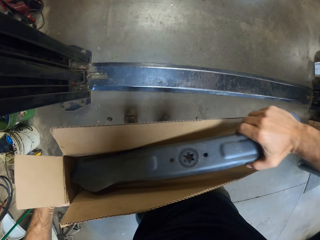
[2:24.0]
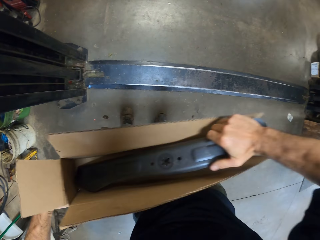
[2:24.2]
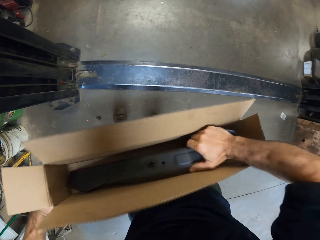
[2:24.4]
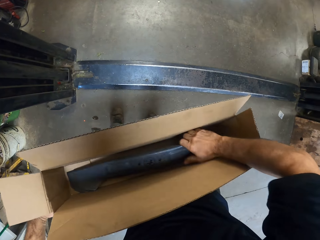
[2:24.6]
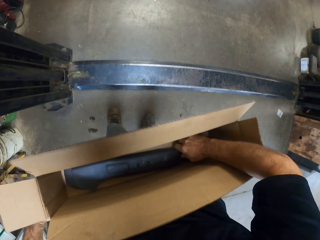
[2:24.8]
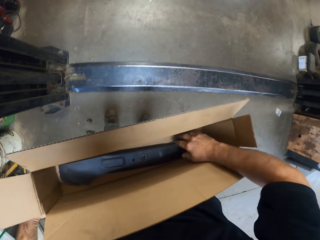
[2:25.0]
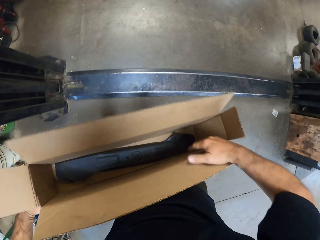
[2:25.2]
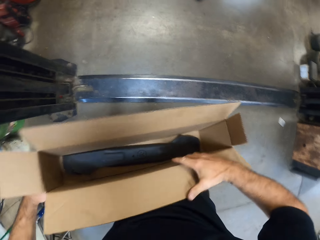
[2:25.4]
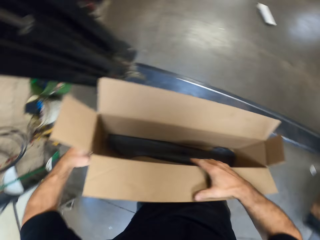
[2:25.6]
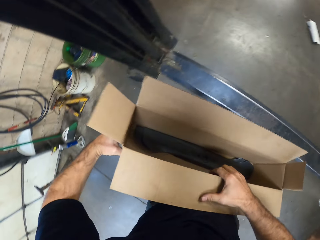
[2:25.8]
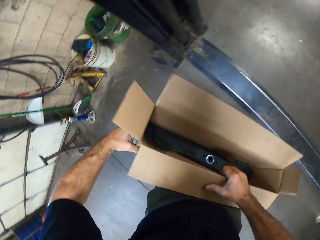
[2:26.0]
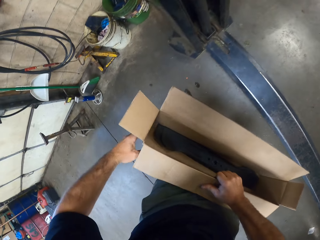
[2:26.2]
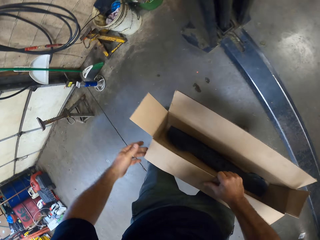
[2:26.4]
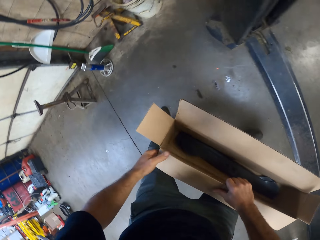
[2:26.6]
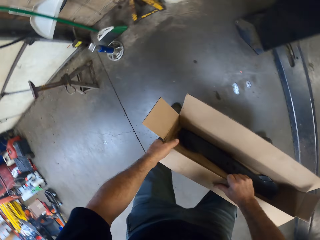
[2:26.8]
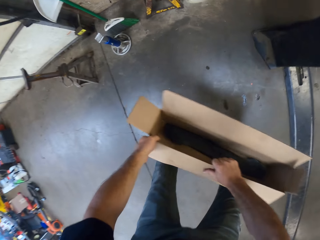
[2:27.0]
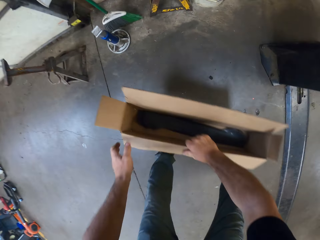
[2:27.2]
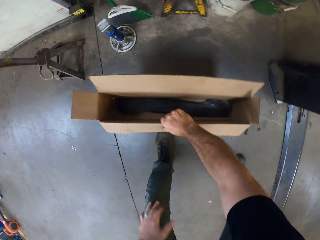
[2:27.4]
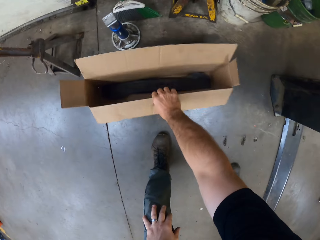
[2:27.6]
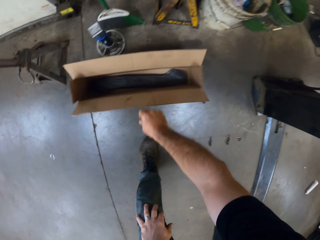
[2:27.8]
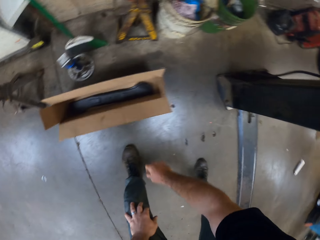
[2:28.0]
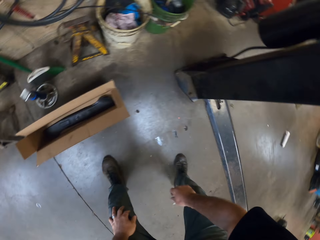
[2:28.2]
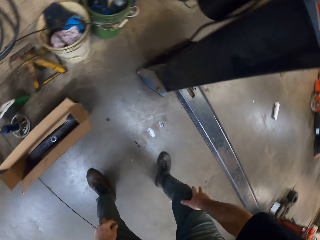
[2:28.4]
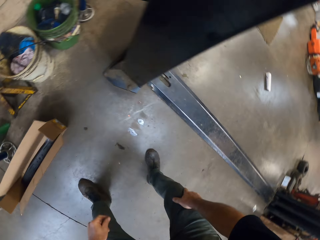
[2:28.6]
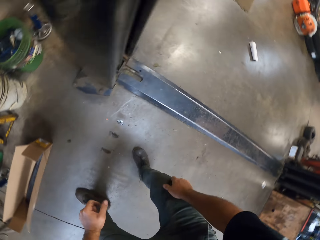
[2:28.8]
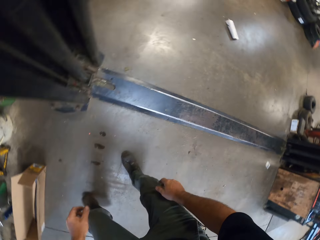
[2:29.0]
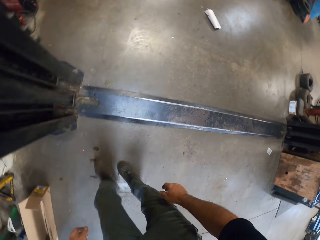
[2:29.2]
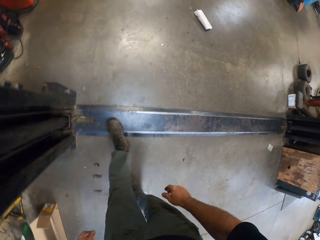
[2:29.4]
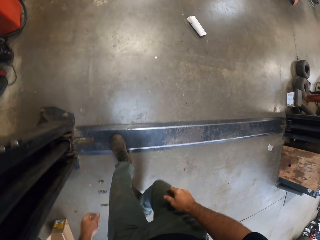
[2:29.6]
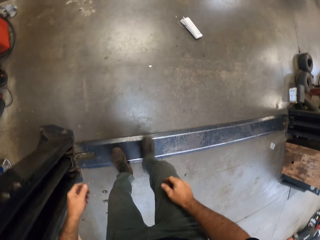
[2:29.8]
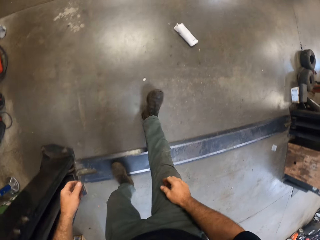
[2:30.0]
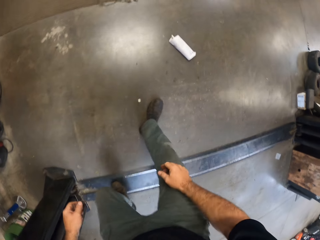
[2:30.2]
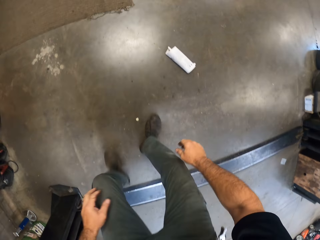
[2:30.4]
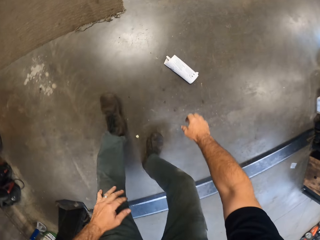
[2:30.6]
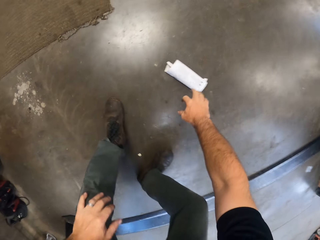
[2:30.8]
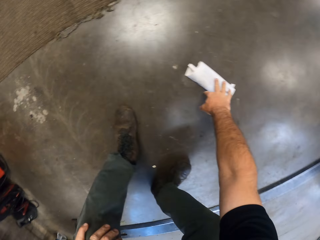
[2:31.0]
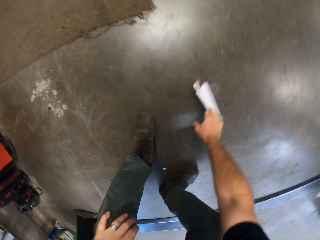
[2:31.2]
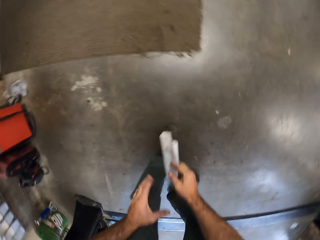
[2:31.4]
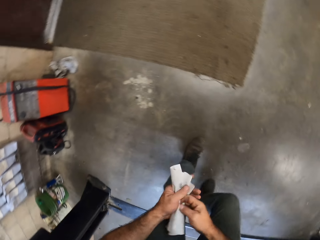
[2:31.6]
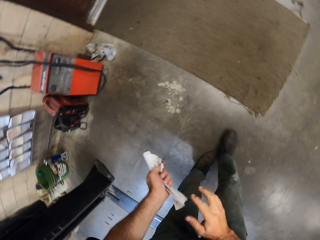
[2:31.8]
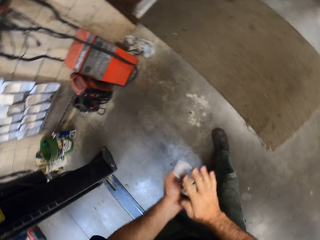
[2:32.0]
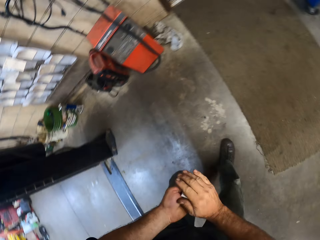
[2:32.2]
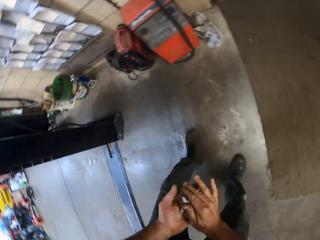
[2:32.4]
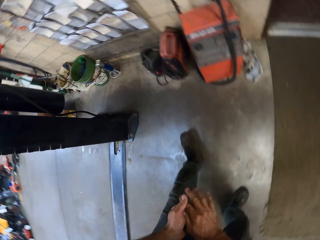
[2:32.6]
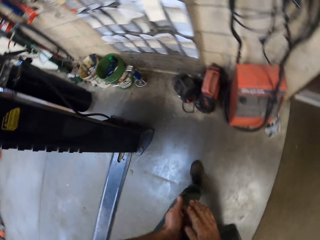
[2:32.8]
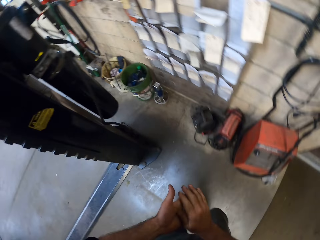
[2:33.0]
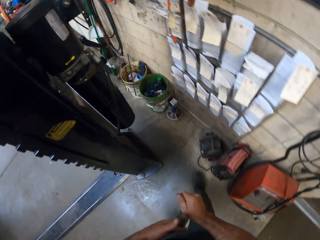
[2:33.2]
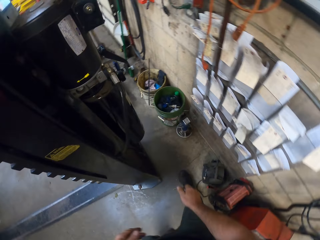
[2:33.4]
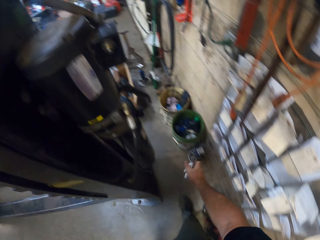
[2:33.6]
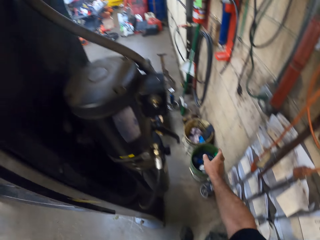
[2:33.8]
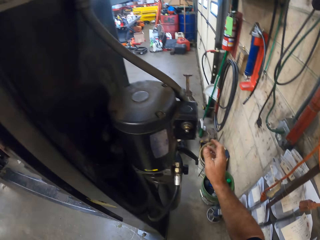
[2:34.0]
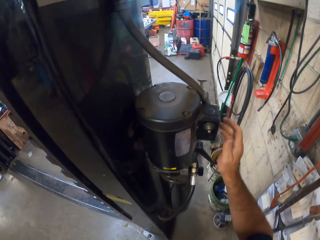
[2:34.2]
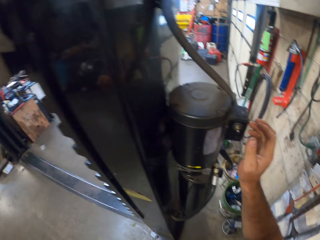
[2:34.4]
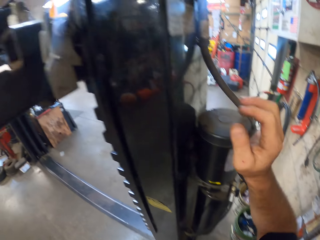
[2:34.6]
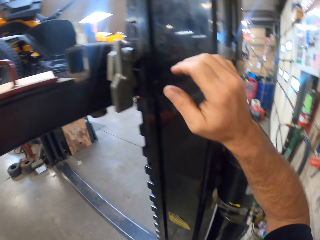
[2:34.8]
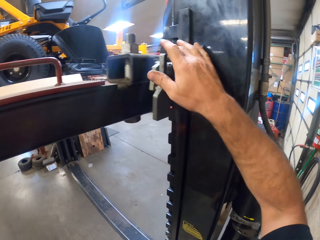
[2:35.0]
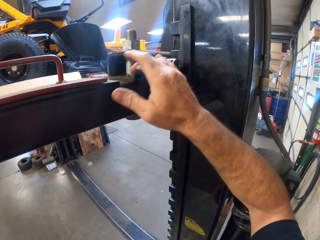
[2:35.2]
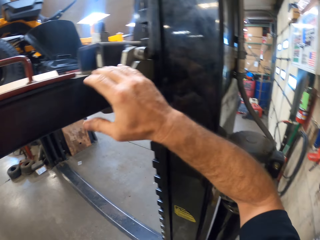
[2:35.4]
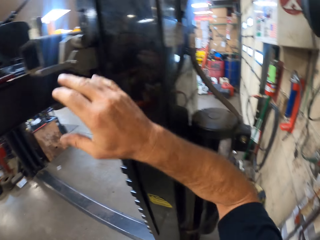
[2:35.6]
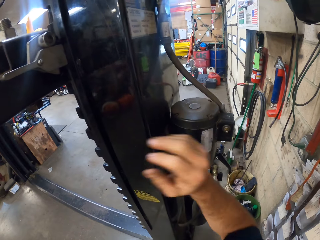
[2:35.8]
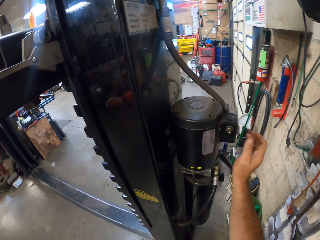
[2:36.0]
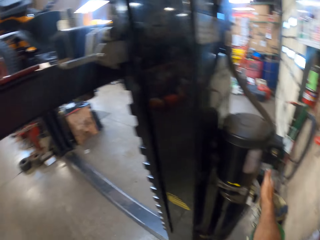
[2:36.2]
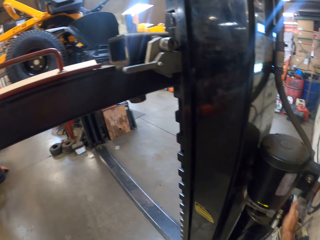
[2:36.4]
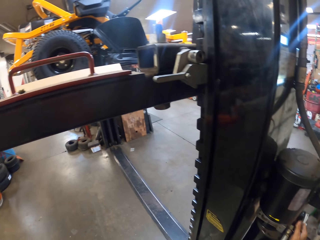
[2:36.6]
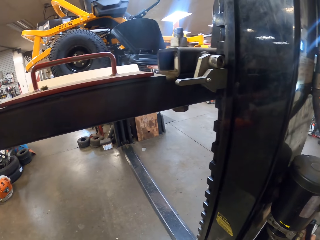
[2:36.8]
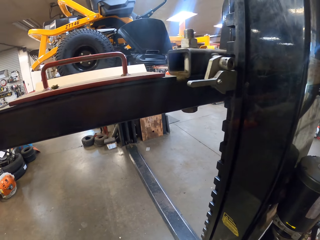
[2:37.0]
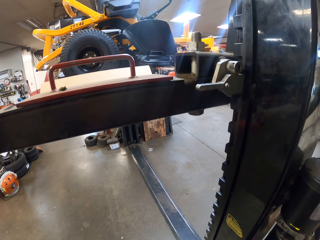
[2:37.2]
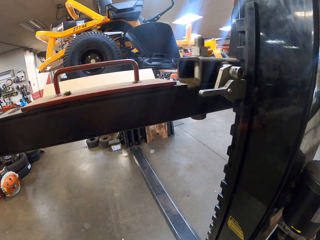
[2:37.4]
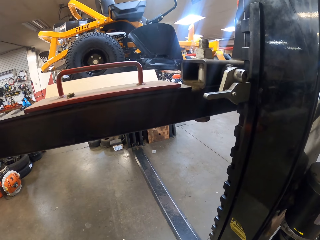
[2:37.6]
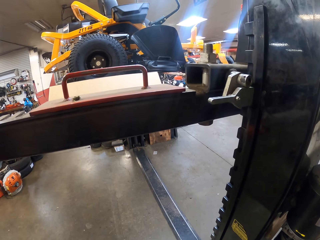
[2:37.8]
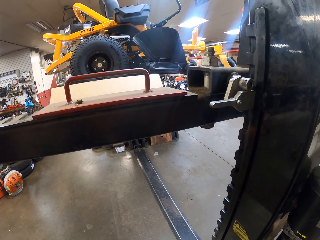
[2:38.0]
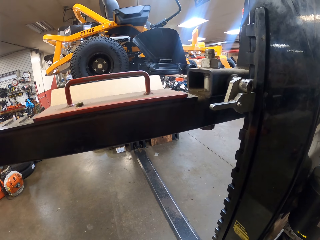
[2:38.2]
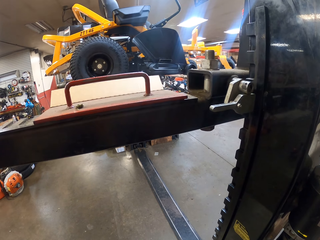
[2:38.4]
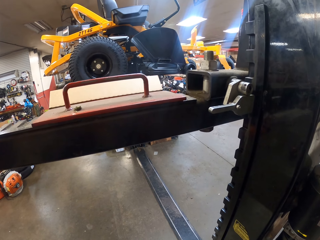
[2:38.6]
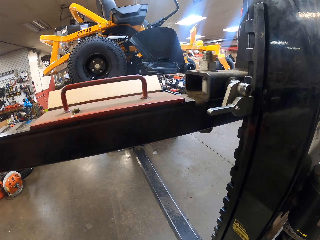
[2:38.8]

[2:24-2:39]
The camera wearer puts something inside the box. He puts down the box. He walks around. He picks up a sheet of paper on the ground with his right hand. He wraps the sheet of paper with both hands. He throws the sheet of paper inside a bucket with his right hand. He presses the hydraulic lift lock release with his right hand. He tightens something. He lowers the hydraulic lift platform from the hydraulic power unit with his right hand.

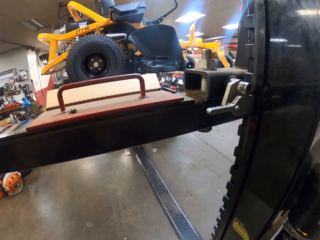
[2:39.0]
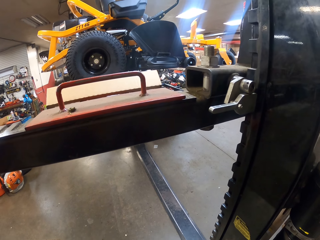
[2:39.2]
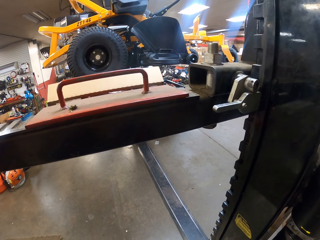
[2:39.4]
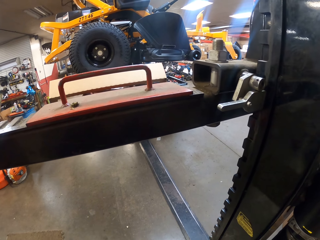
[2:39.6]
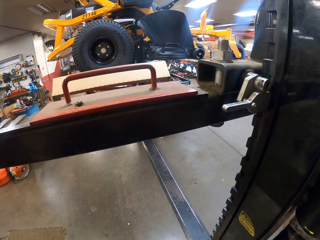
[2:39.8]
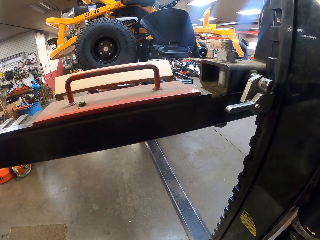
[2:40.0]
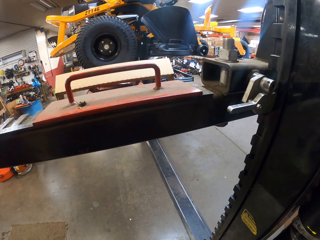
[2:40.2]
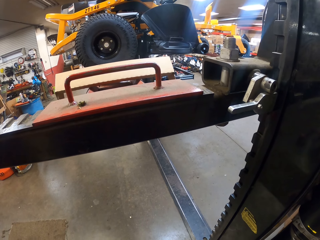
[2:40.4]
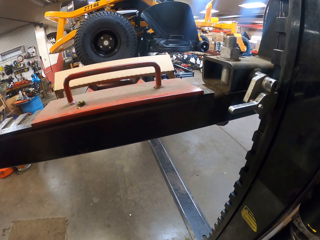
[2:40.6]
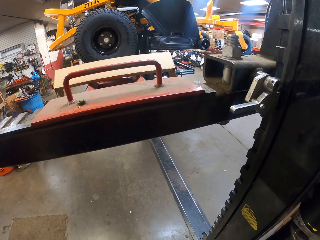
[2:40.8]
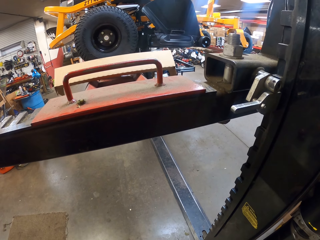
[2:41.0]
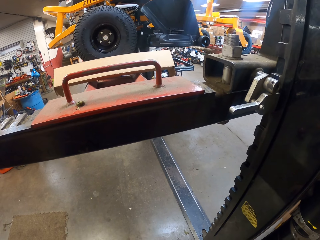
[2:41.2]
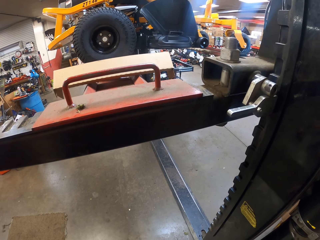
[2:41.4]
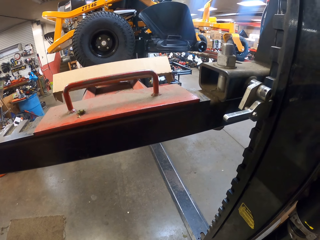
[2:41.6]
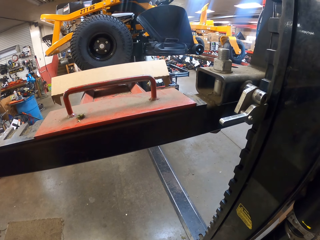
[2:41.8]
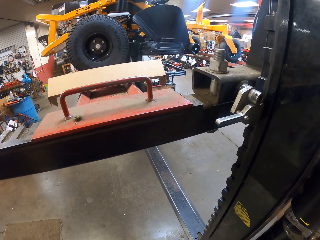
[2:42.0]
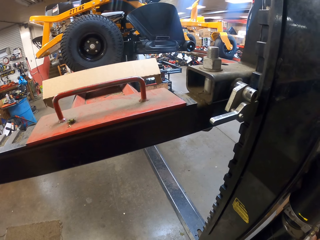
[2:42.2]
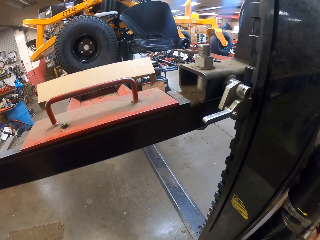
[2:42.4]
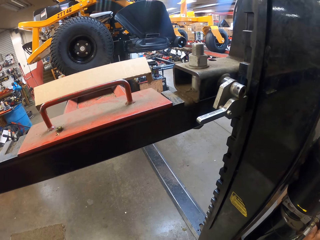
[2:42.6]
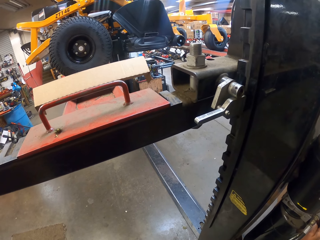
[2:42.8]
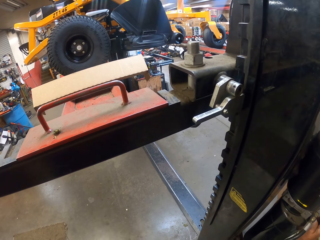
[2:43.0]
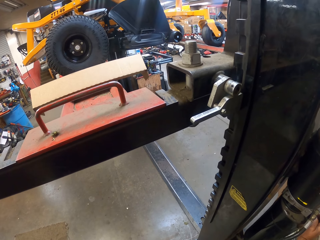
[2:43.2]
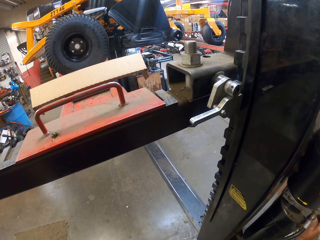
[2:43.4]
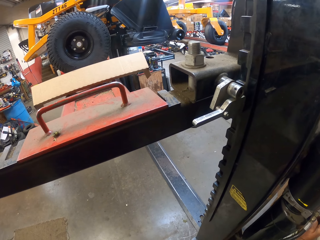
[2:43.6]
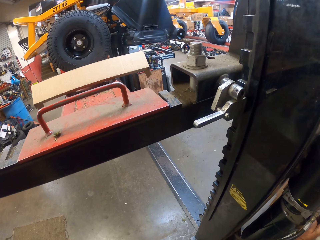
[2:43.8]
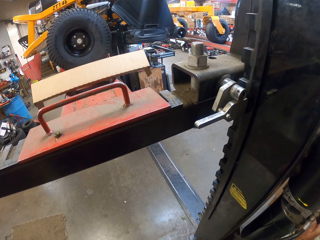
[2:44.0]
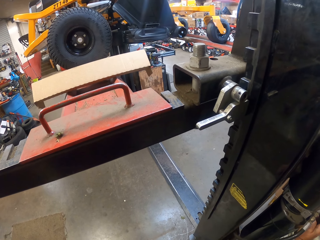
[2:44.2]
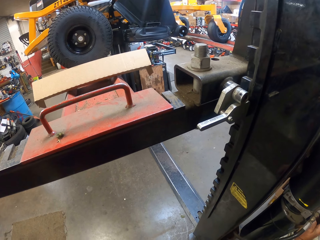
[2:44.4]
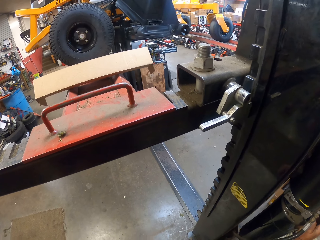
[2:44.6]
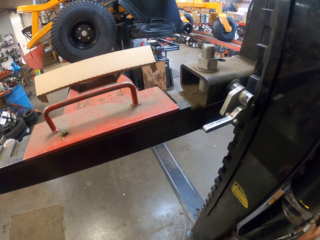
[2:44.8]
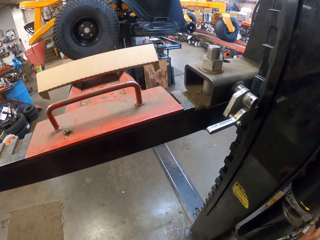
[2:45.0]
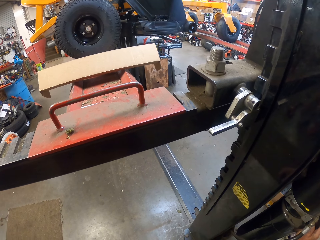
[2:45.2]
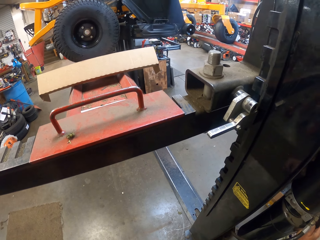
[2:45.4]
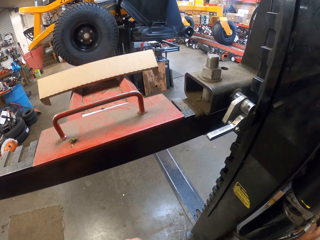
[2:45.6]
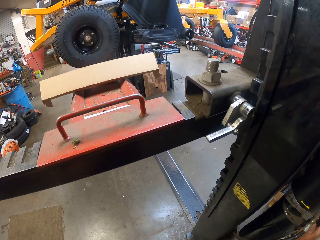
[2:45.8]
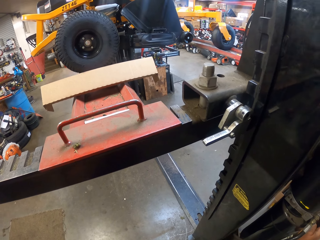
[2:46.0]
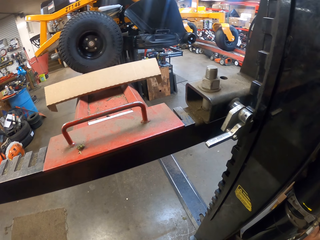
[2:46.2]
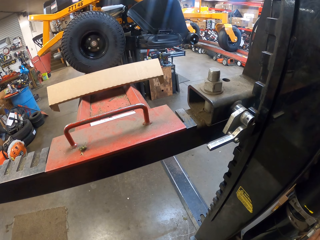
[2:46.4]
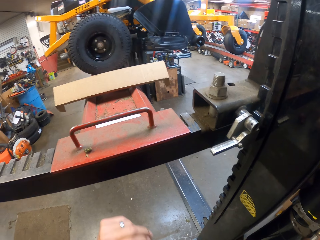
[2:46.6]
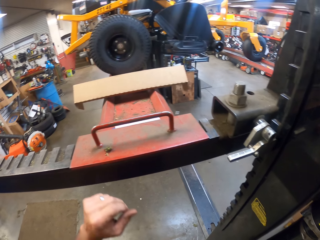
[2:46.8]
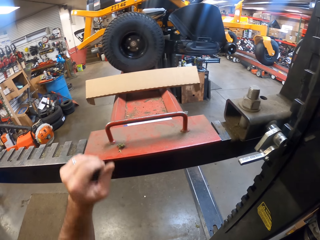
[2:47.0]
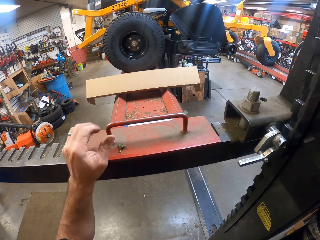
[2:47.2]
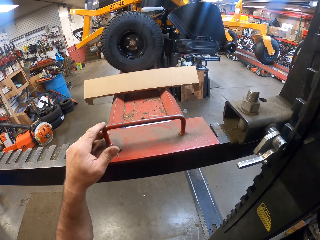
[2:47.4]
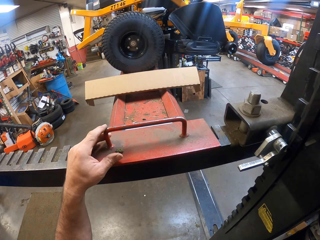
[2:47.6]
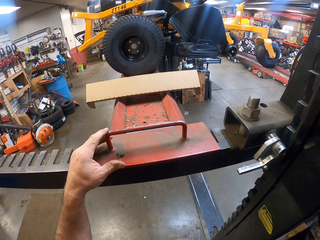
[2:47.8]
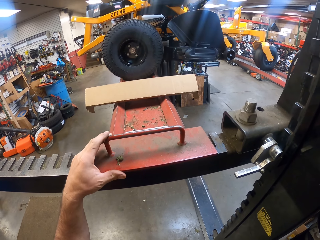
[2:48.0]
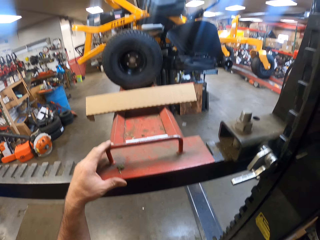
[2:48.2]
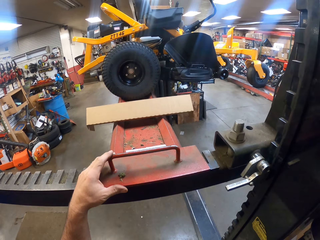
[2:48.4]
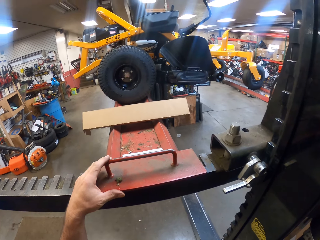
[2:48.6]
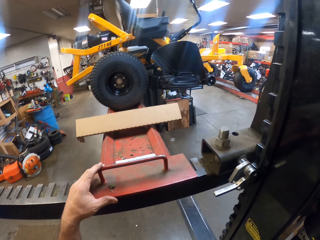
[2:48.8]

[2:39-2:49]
The camera wearer places his left hand on the hydraulic lift cross beam. He pulls down the machine.
